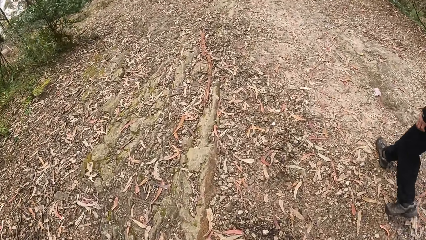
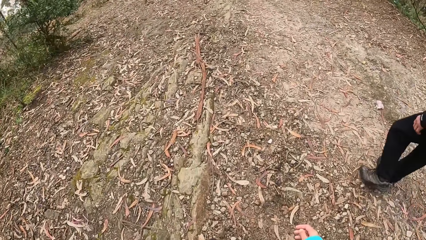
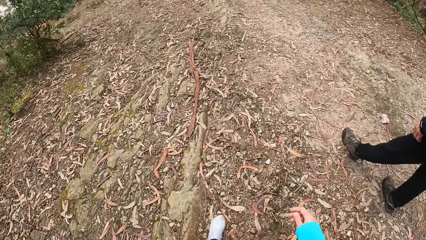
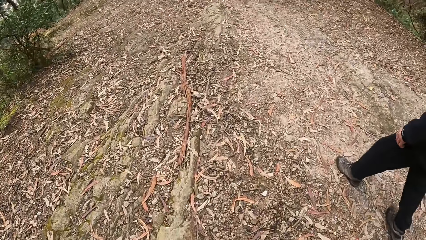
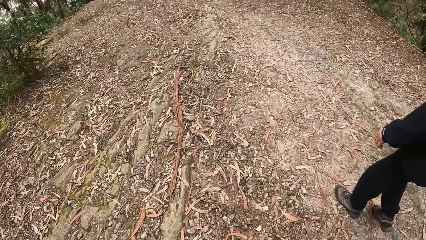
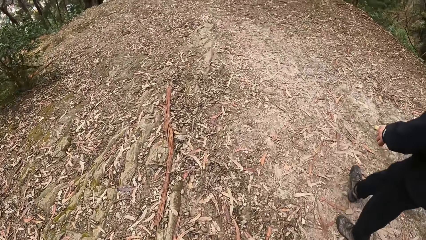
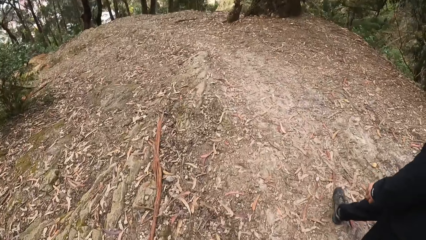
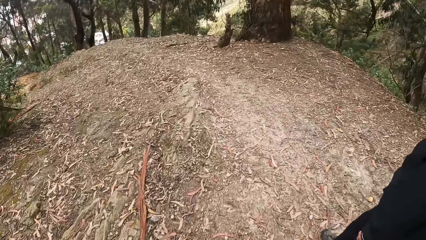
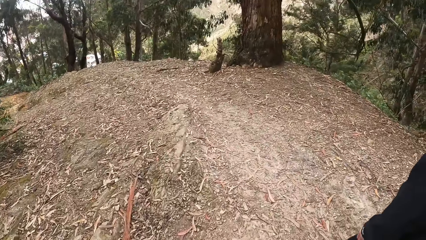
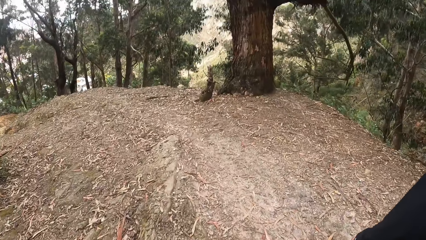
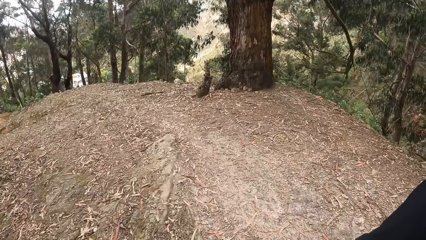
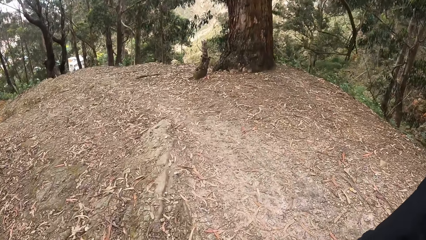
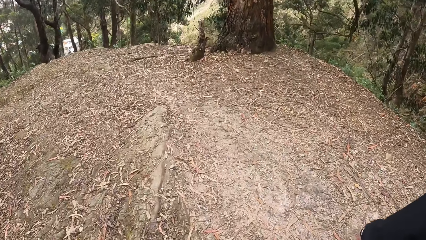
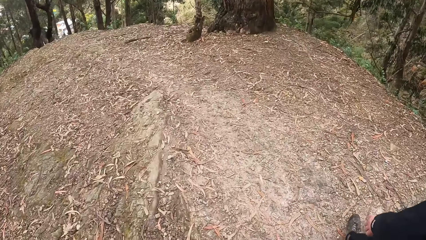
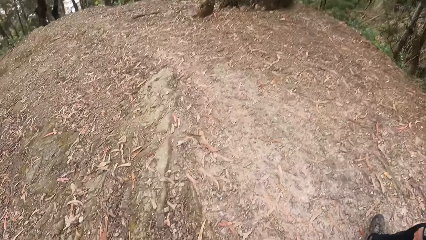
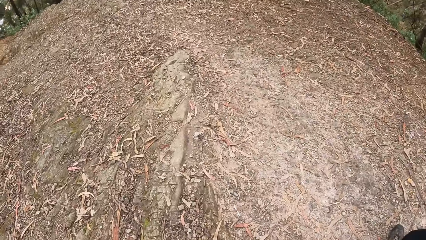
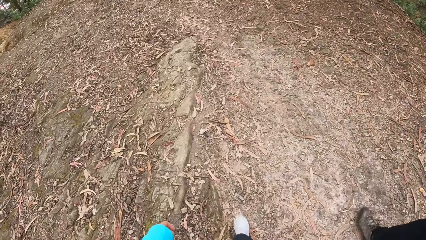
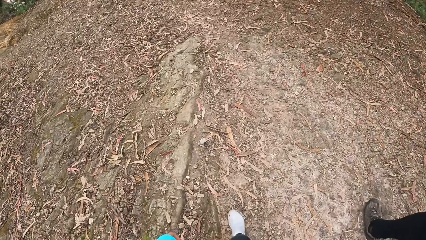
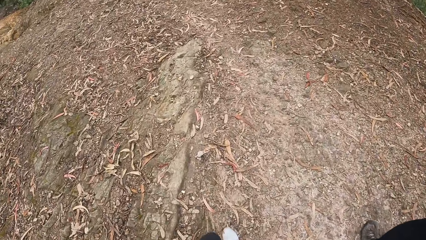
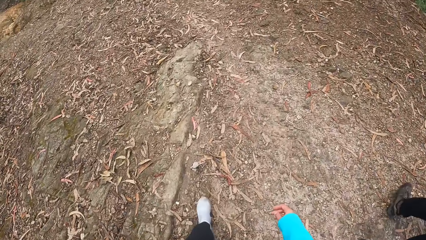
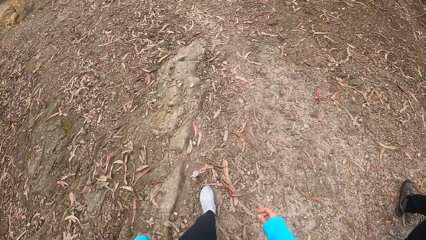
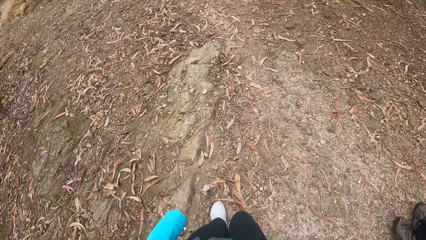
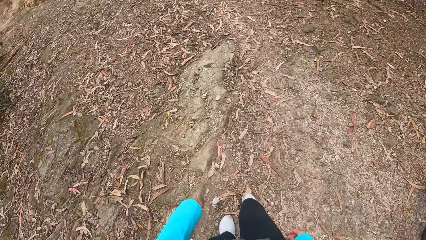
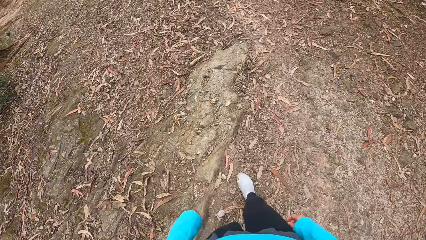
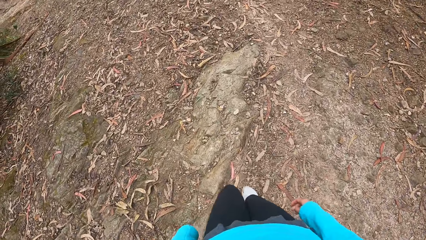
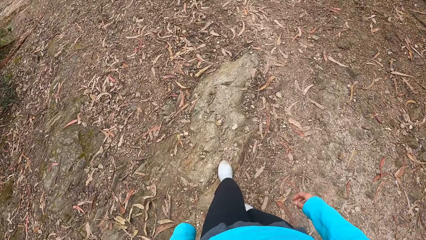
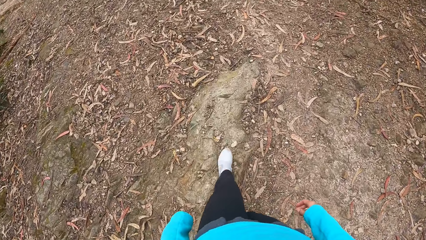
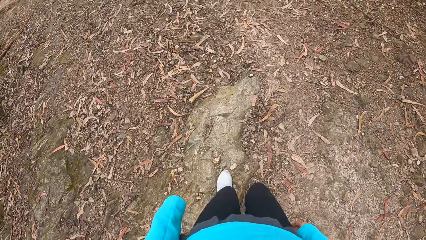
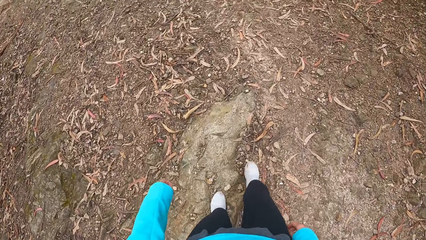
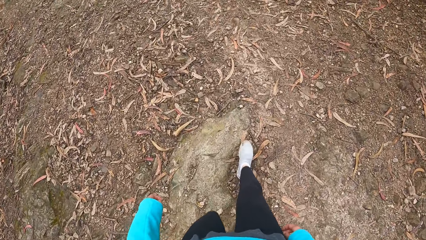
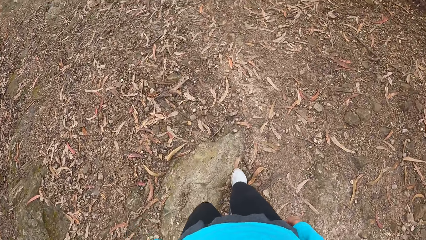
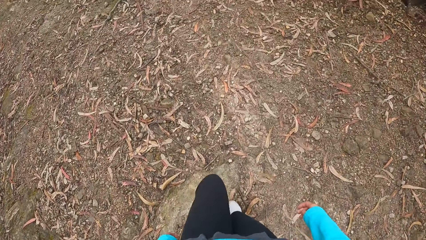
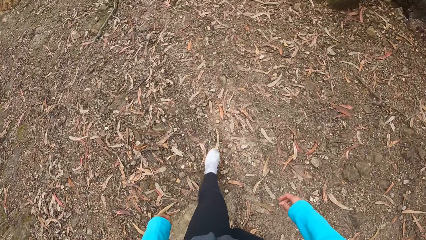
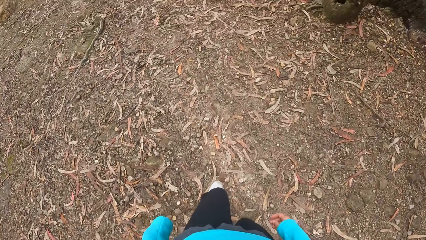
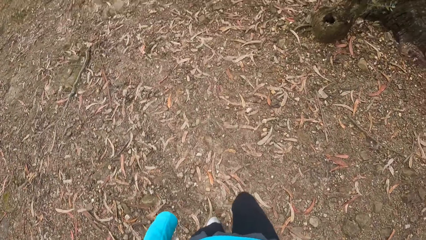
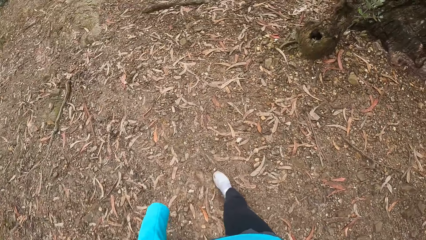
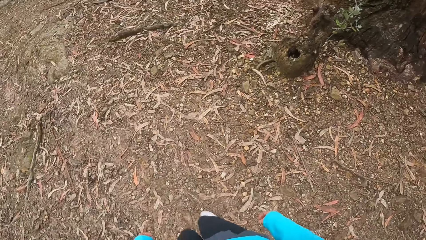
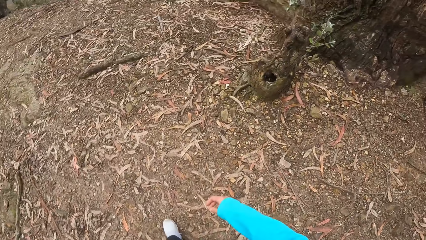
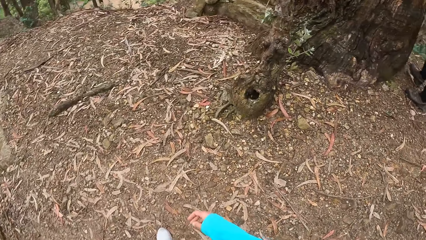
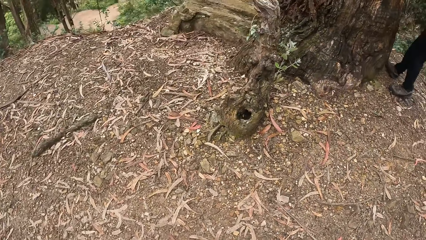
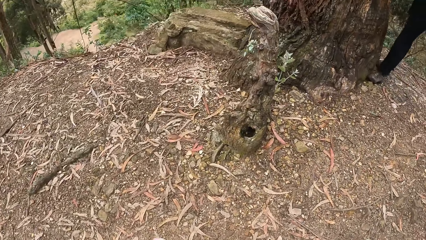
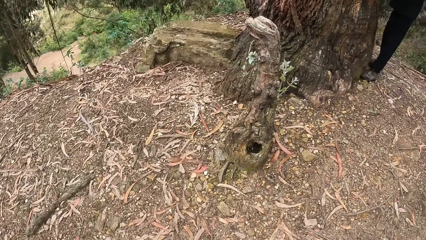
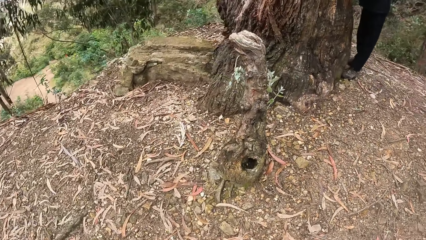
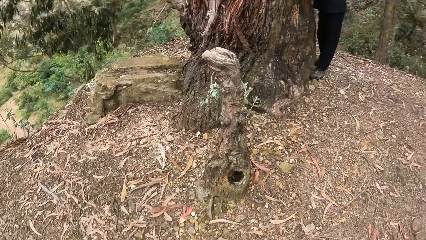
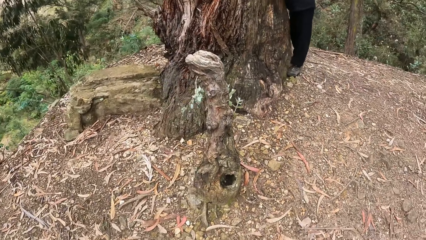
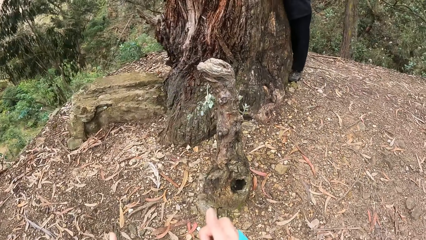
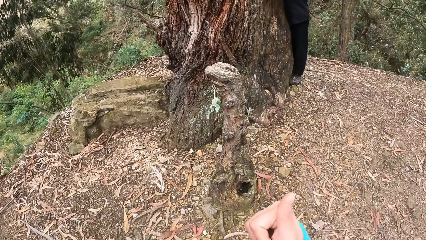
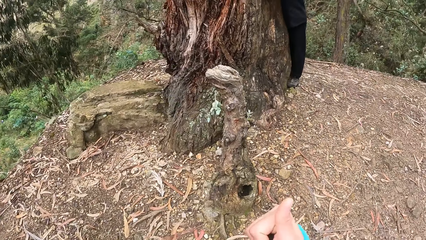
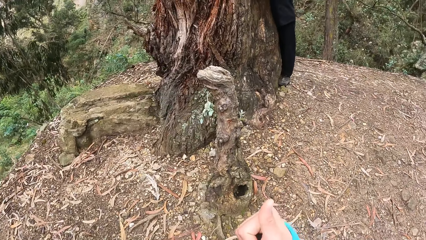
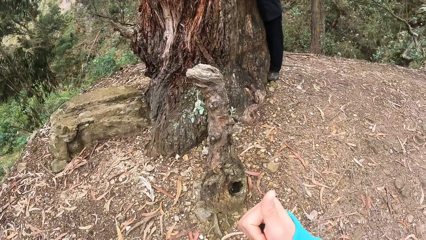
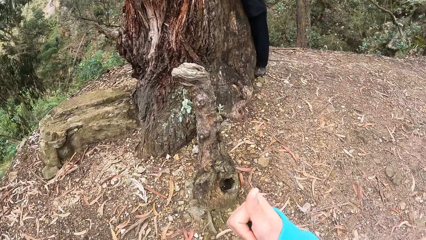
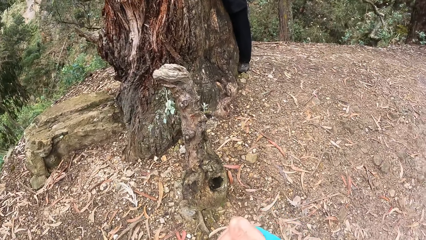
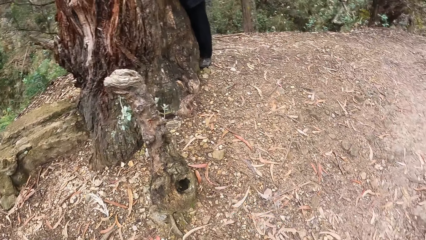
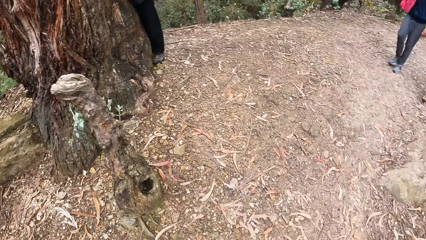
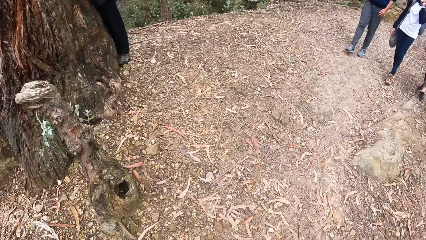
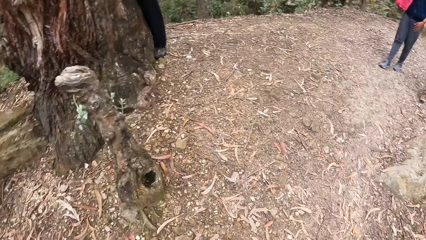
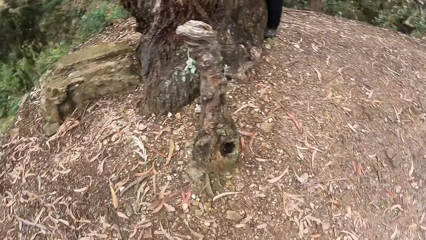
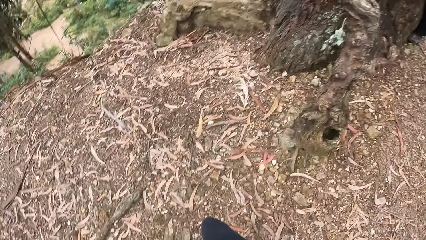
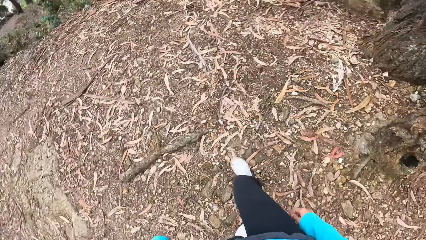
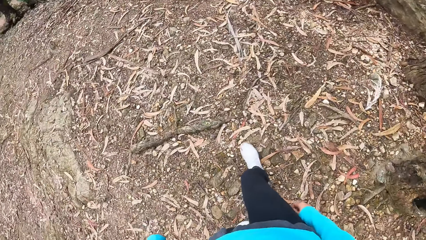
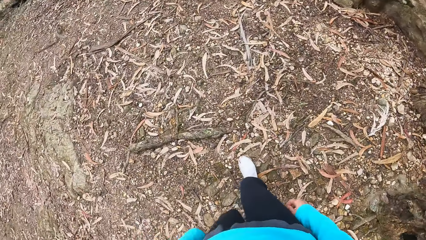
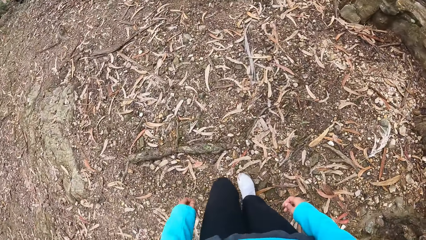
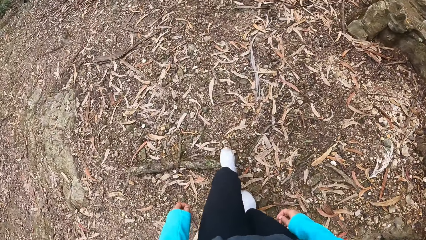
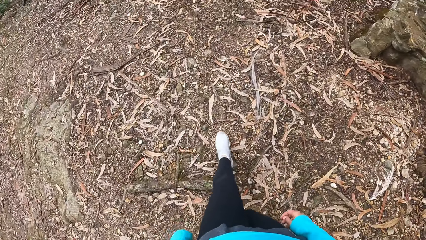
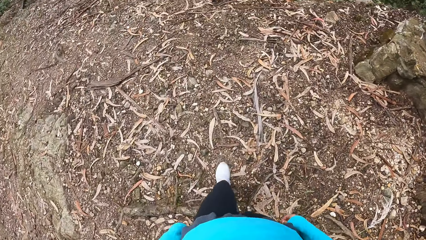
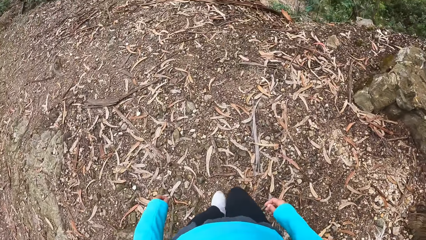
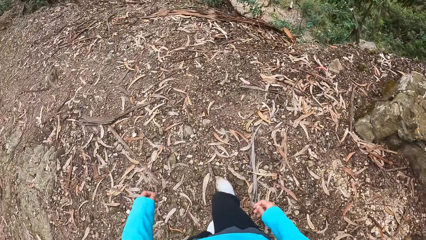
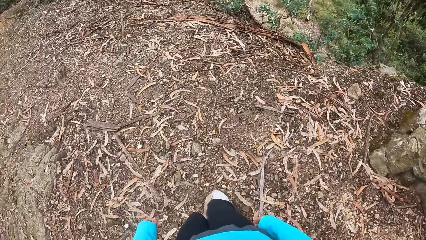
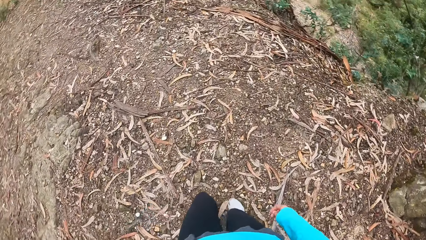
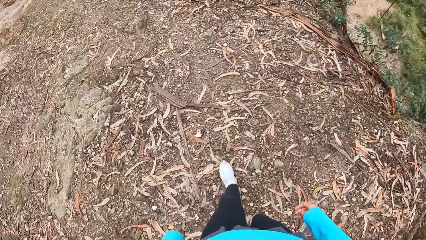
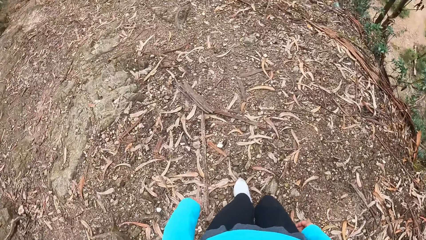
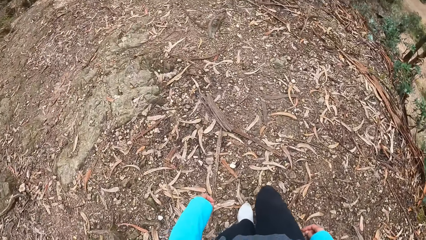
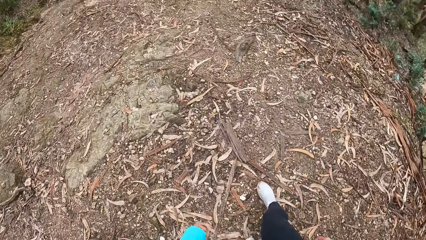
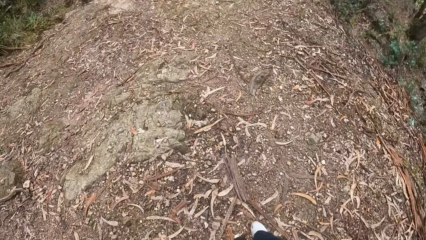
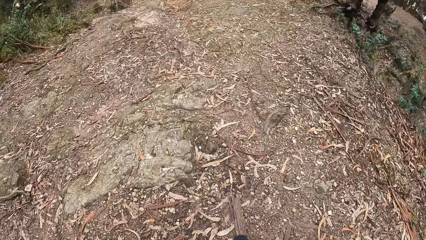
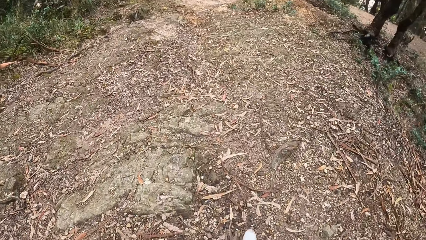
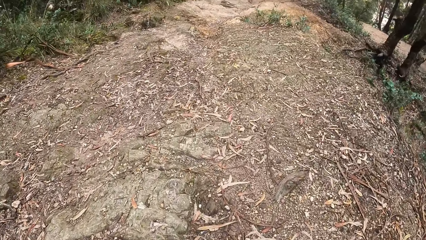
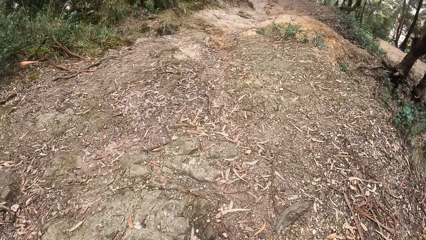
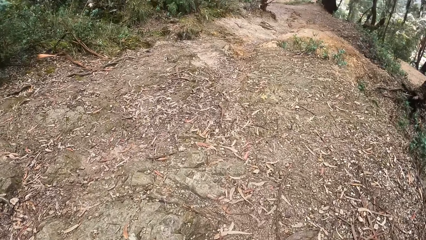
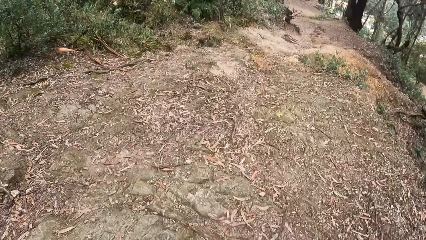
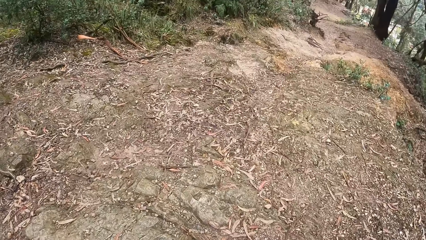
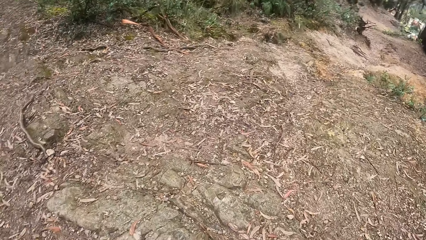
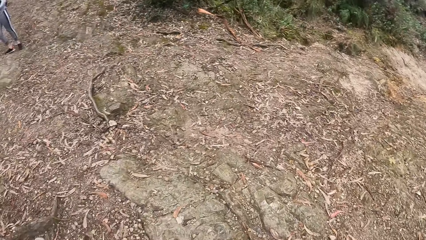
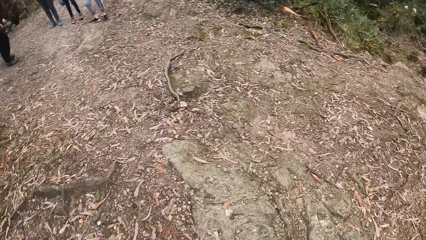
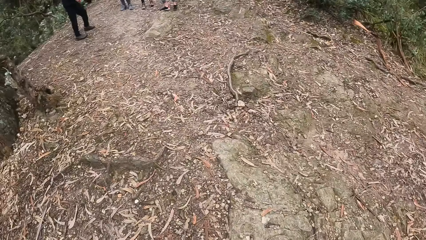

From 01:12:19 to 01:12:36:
The camera wearer turns. They show a thumbs up. They walk on a trail.
